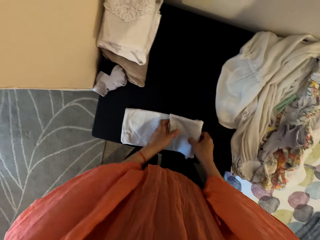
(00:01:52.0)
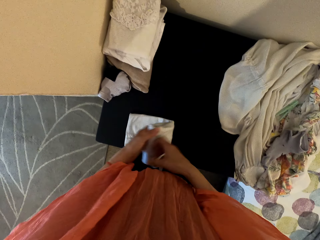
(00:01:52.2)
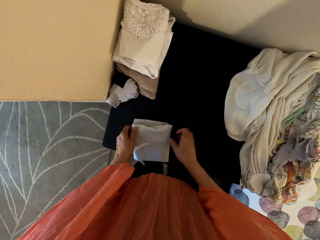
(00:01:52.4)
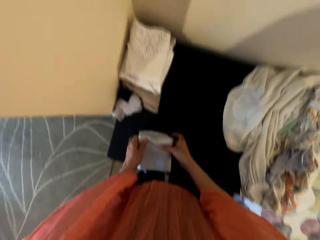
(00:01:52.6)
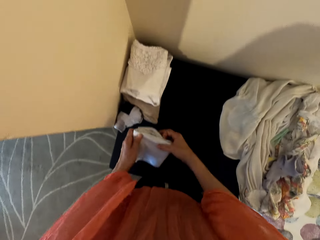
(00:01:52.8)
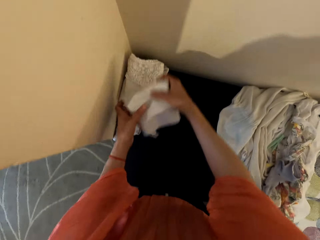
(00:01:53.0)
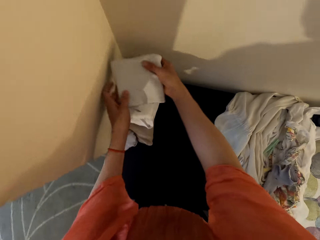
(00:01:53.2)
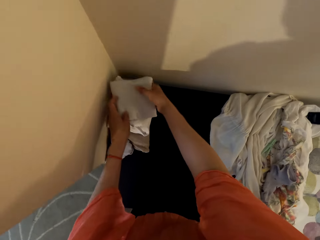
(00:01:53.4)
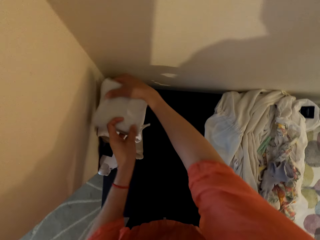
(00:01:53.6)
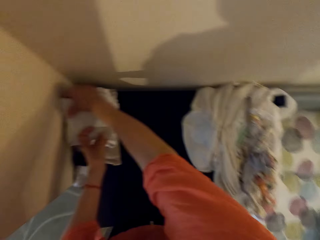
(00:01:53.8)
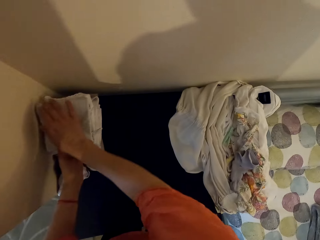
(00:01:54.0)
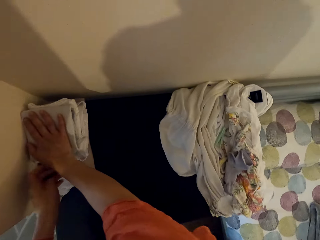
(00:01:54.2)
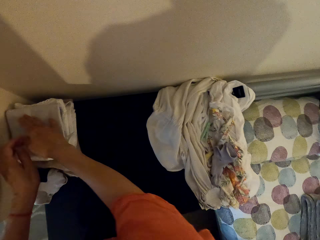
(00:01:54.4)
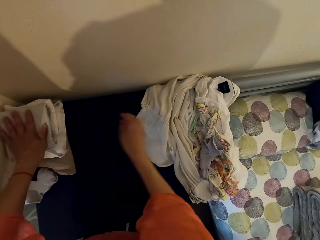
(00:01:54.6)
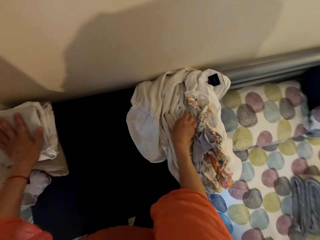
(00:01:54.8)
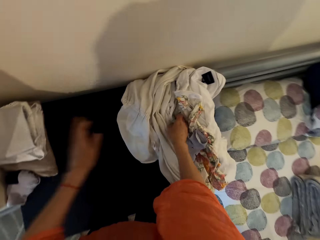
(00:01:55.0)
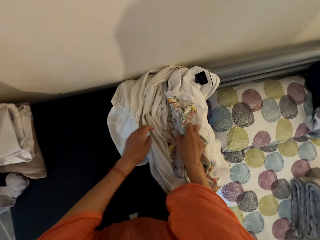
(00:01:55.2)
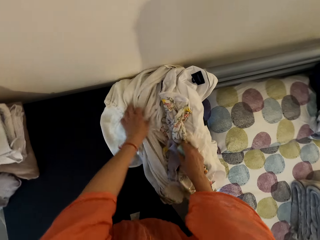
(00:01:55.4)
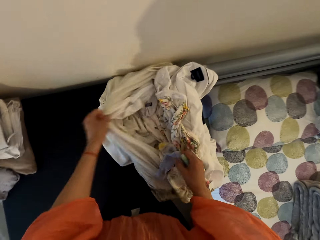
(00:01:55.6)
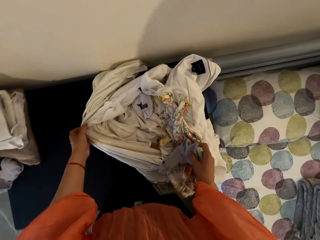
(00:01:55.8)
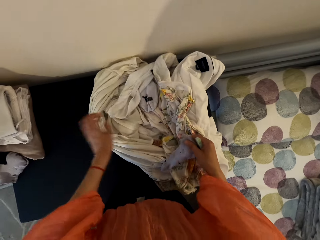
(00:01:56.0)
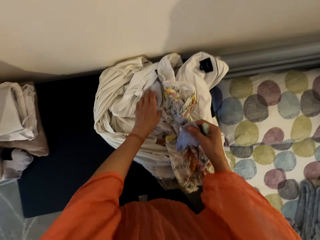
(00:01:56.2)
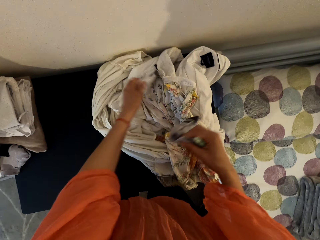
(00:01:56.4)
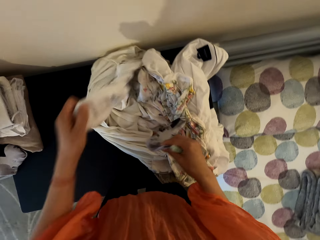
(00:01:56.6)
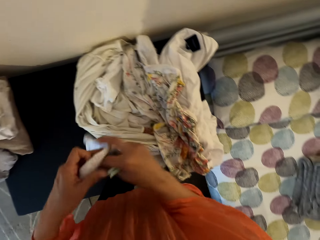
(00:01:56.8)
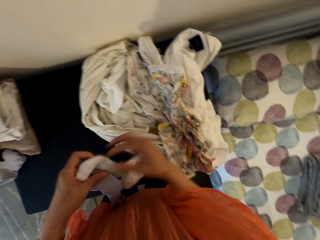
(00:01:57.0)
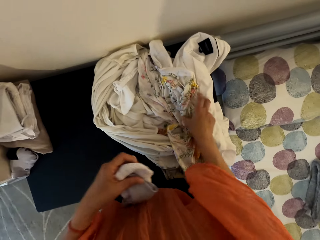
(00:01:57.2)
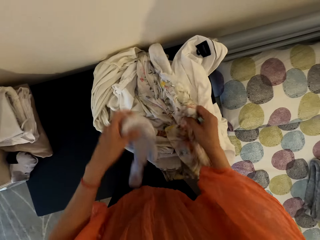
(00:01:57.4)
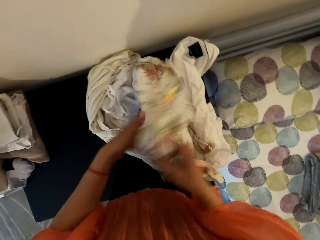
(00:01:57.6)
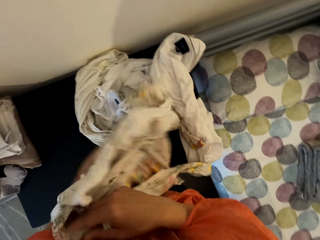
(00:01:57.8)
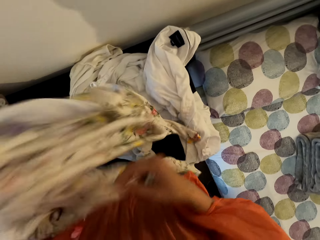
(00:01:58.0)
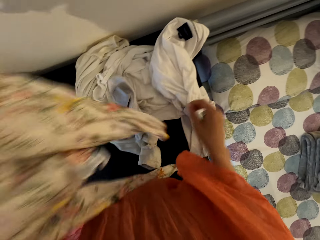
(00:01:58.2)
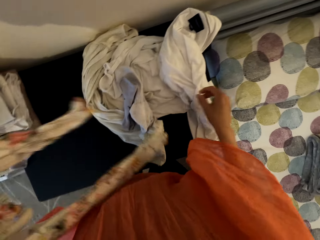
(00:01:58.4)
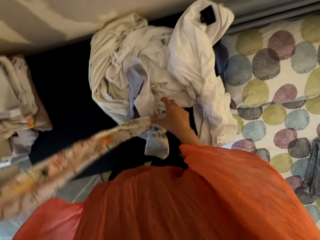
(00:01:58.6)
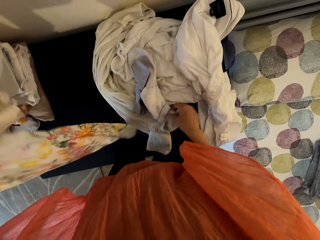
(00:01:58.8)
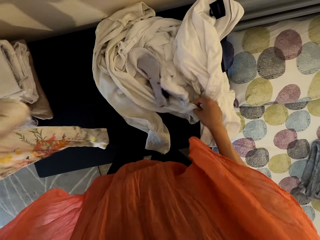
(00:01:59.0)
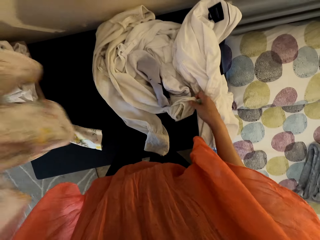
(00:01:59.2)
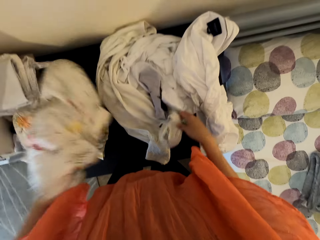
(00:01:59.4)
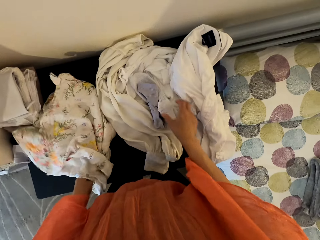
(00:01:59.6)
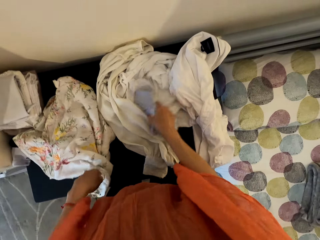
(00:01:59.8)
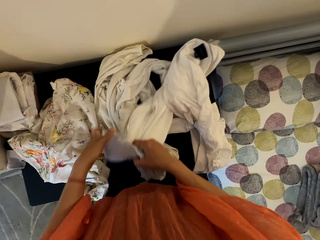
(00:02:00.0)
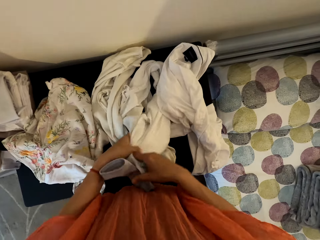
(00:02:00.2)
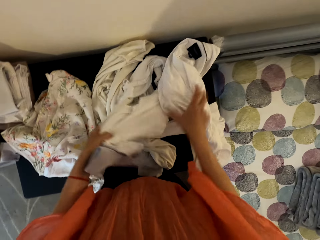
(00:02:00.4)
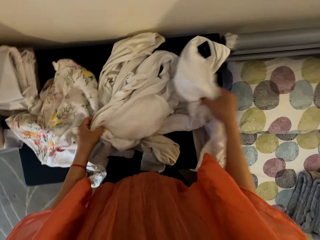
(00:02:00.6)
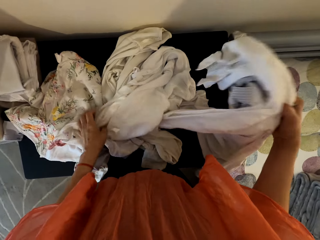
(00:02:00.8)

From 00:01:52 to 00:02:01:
The camera wearer puts the top in a corner. They pick a cloth. They put the cloth on the table.

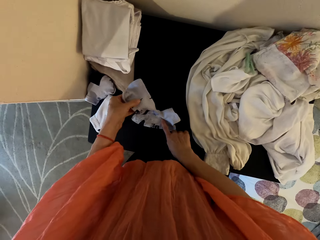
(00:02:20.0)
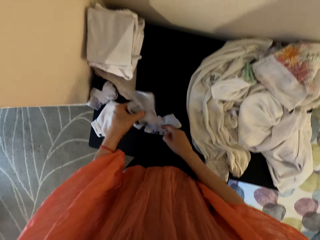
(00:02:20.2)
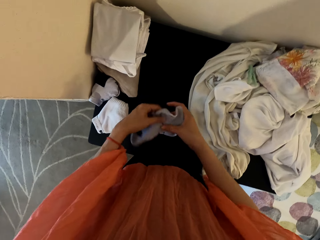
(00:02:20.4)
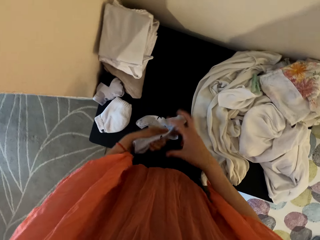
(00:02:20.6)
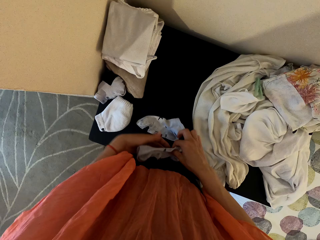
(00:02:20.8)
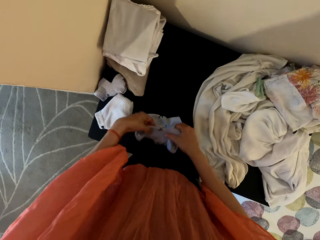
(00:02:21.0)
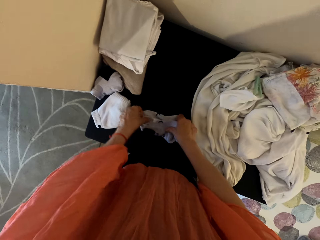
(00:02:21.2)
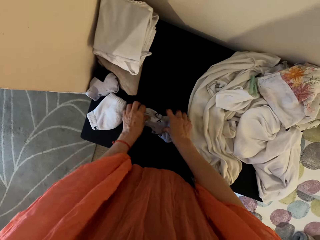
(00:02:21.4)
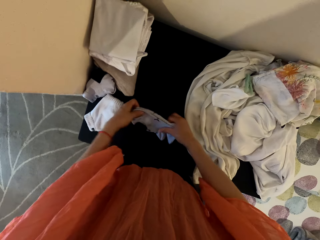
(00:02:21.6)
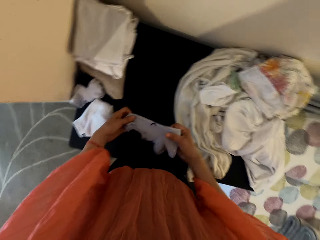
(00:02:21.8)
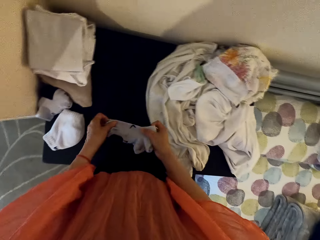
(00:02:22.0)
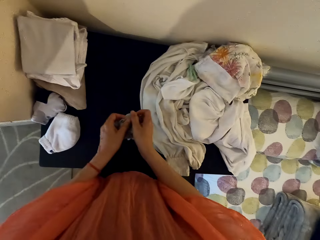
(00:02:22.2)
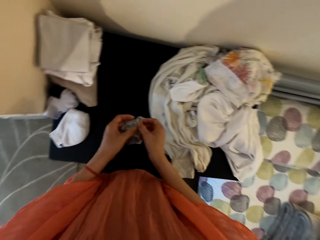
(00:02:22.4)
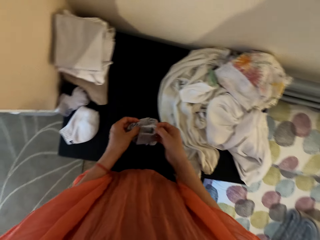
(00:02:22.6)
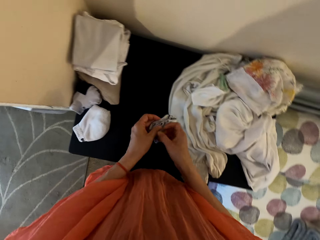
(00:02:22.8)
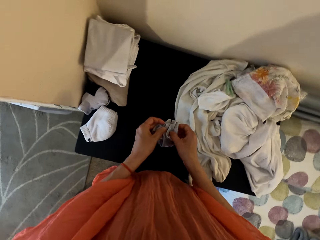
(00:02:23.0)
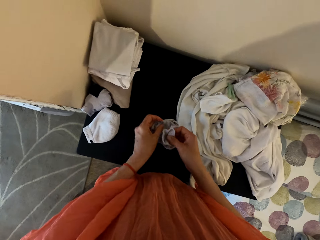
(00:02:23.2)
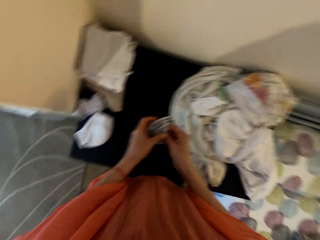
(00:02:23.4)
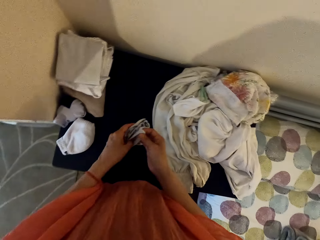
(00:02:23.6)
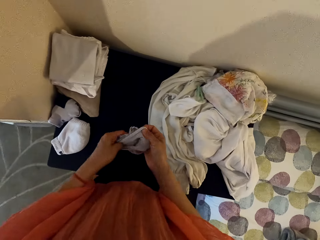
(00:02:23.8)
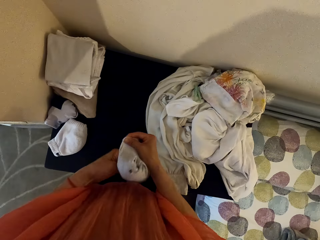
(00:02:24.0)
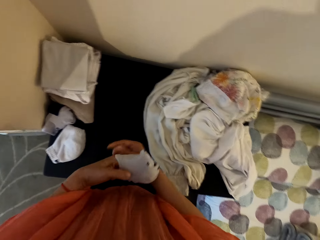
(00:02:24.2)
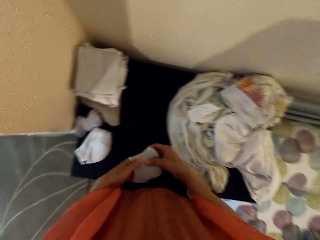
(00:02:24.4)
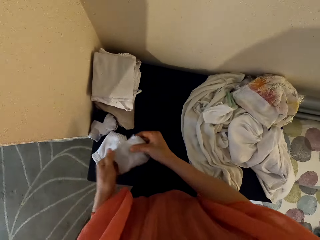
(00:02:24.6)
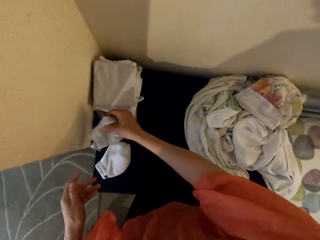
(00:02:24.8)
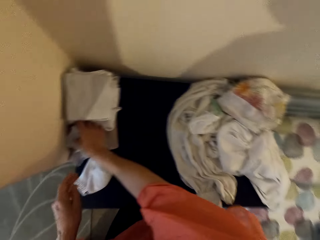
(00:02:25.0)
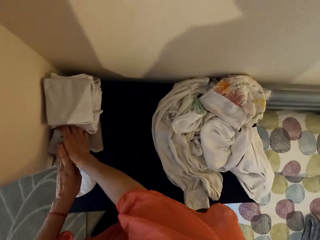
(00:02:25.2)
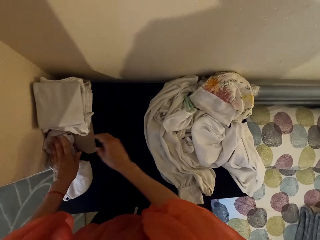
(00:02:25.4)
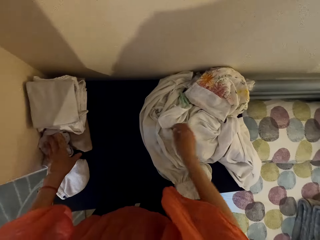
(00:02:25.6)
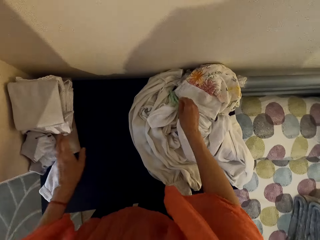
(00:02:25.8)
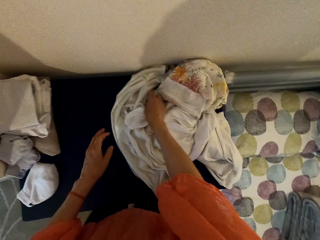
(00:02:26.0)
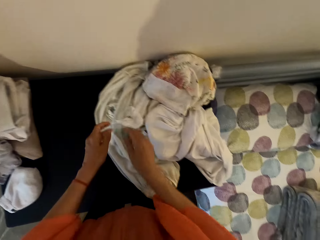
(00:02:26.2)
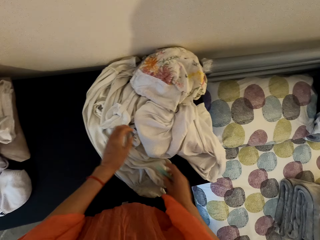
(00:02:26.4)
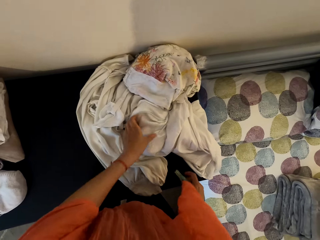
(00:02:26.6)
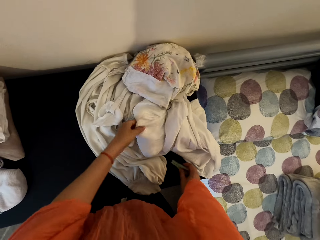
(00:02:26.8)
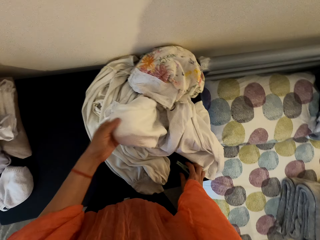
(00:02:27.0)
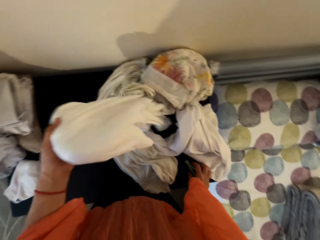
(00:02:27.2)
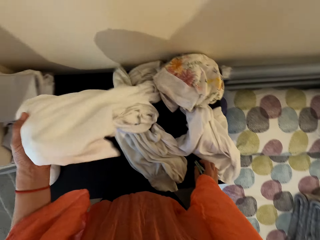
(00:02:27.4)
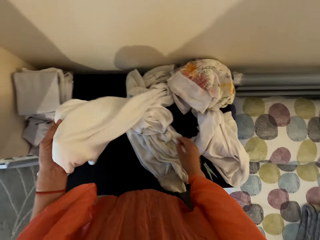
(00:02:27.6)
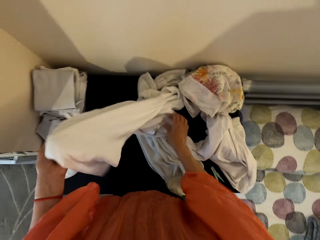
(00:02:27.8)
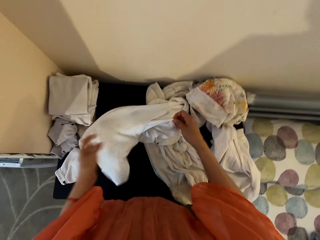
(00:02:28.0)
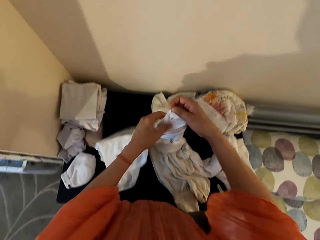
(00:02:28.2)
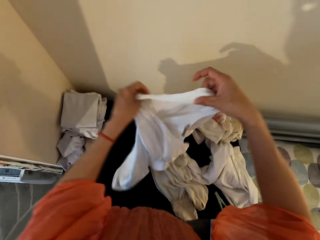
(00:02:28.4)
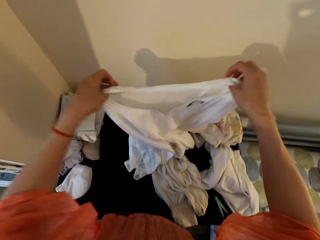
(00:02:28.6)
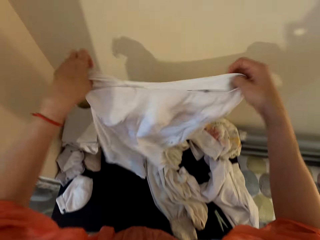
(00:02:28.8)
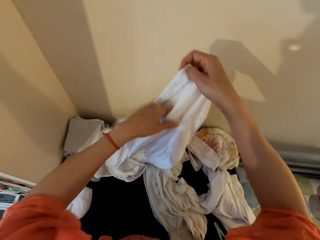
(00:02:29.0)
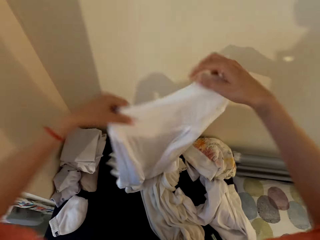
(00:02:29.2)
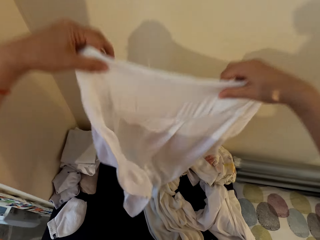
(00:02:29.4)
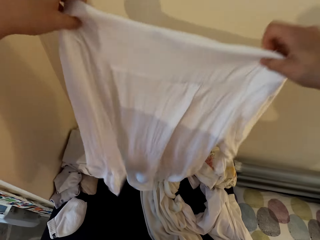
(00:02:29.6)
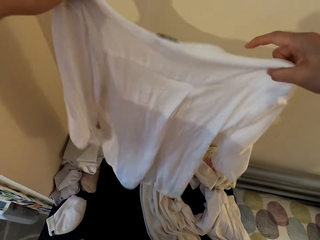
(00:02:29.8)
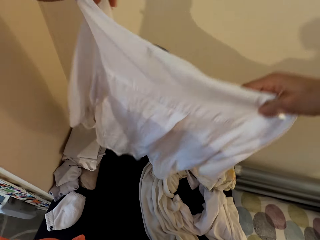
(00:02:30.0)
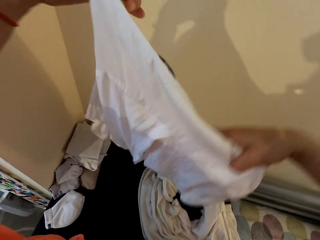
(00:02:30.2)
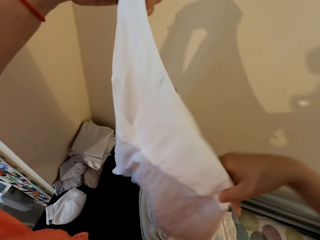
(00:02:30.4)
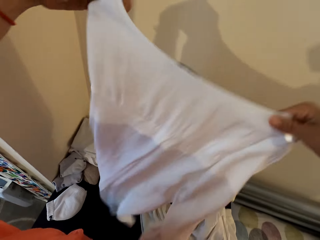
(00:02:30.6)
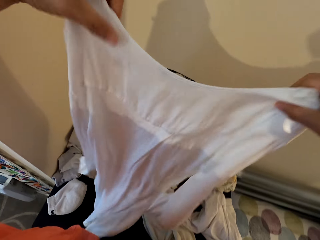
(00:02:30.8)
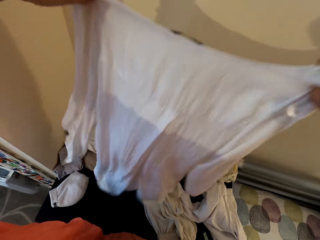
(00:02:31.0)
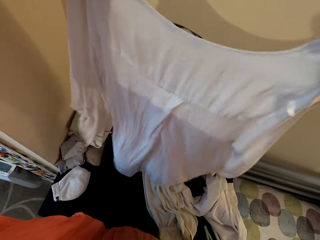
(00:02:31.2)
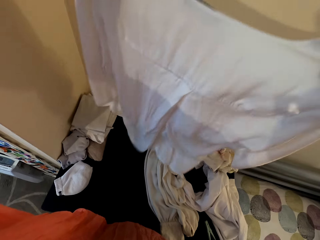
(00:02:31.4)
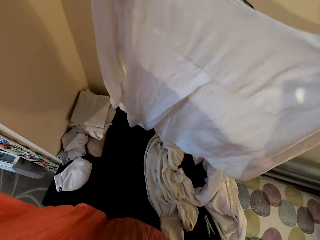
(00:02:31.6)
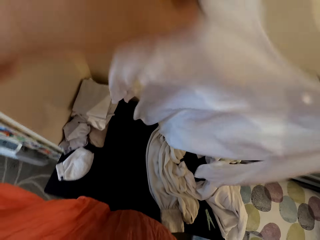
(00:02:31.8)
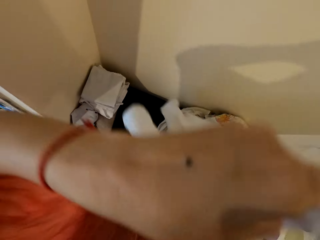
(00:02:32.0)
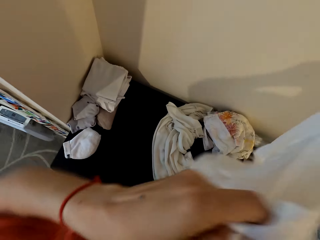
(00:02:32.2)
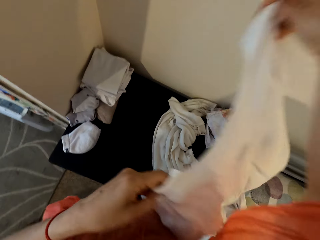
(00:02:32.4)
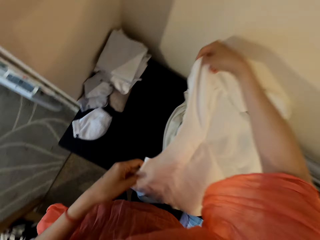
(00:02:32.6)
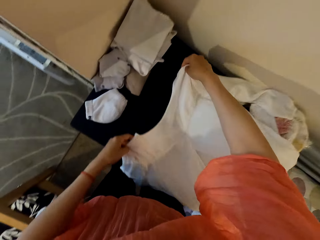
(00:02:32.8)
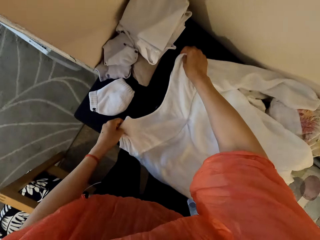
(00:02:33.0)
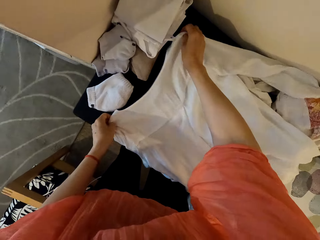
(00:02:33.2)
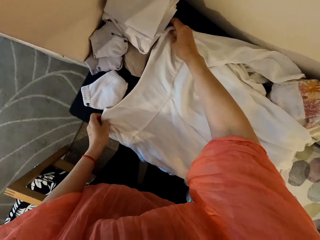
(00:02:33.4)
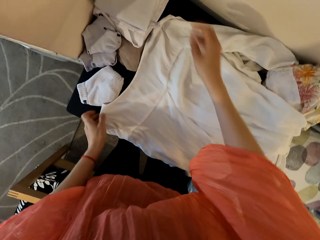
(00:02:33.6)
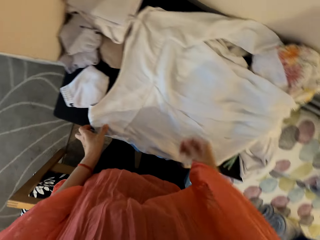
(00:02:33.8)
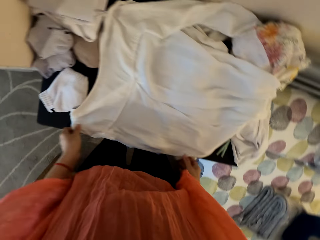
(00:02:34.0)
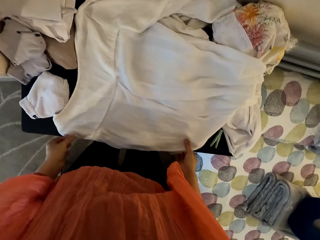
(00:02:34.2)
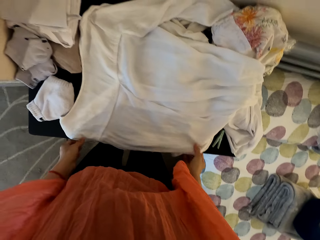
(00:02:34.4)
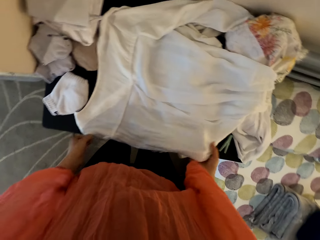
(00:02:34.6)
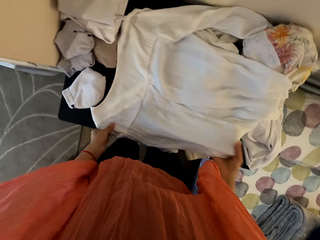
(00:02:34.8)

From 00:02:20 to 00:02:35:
The camera wearer picks socks from the table. They put the socks on the table. They pick a top. They put the top on the table.
